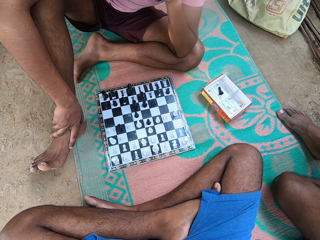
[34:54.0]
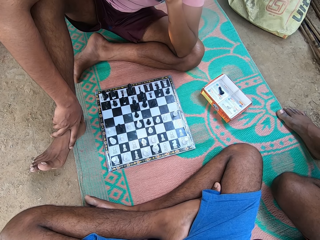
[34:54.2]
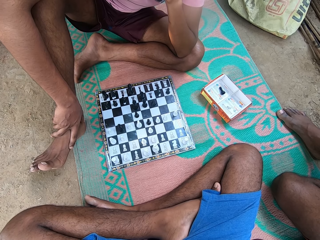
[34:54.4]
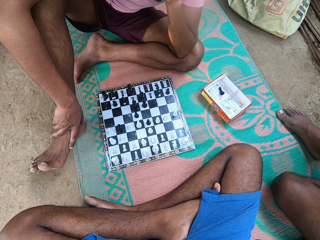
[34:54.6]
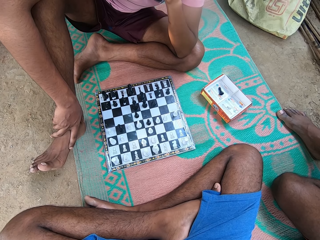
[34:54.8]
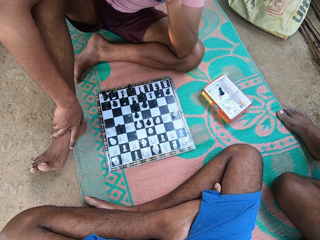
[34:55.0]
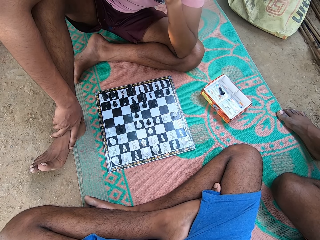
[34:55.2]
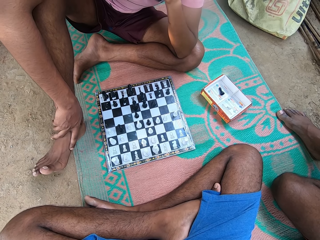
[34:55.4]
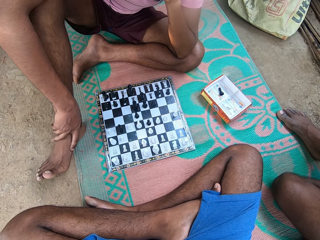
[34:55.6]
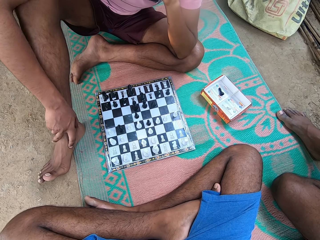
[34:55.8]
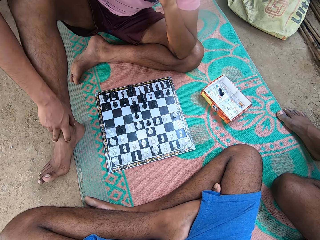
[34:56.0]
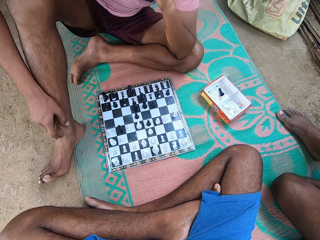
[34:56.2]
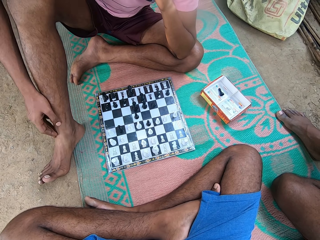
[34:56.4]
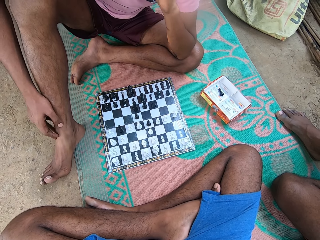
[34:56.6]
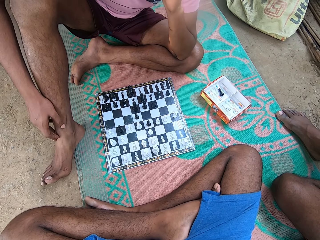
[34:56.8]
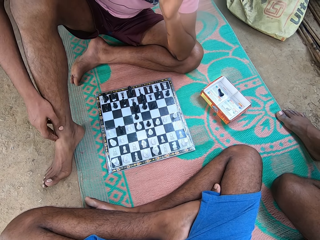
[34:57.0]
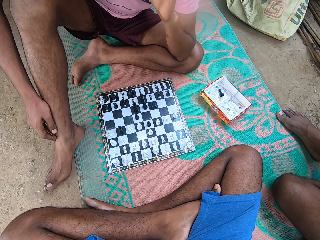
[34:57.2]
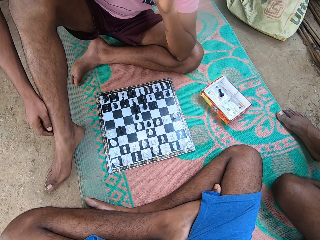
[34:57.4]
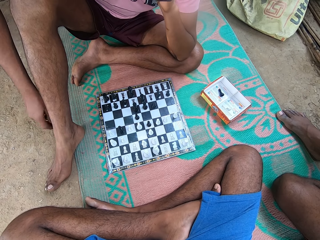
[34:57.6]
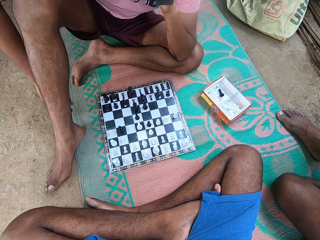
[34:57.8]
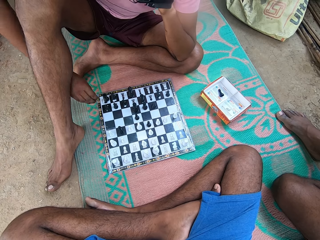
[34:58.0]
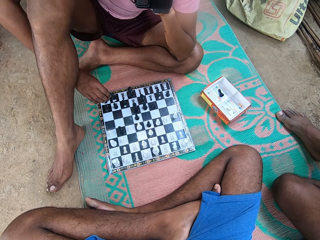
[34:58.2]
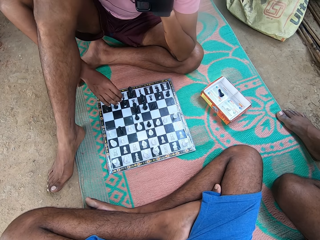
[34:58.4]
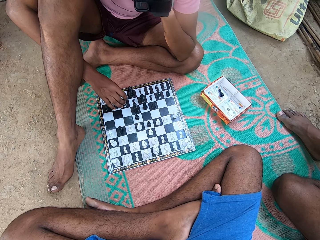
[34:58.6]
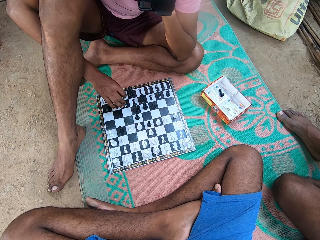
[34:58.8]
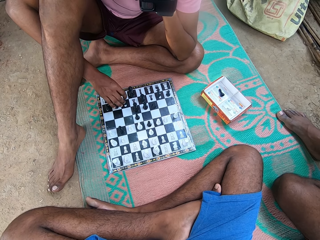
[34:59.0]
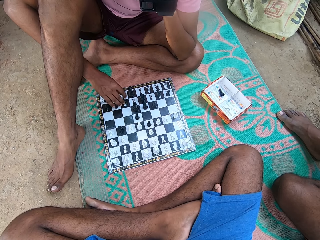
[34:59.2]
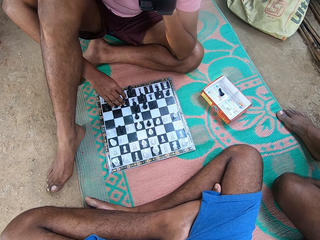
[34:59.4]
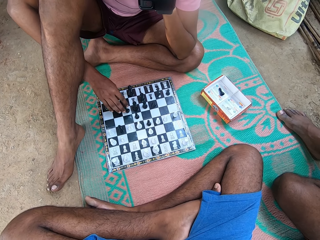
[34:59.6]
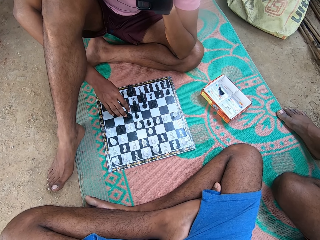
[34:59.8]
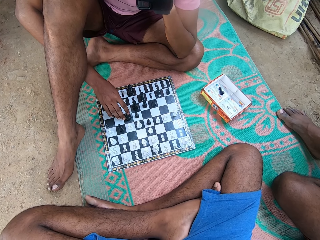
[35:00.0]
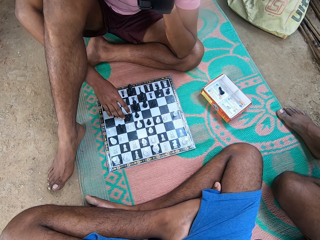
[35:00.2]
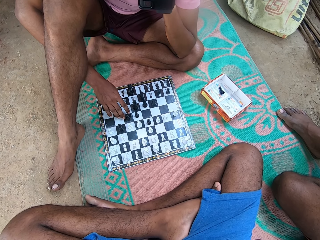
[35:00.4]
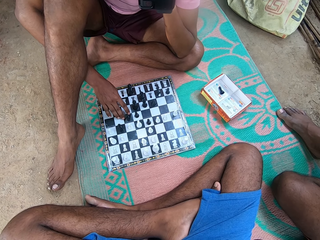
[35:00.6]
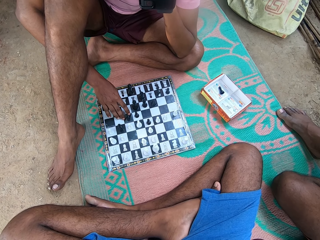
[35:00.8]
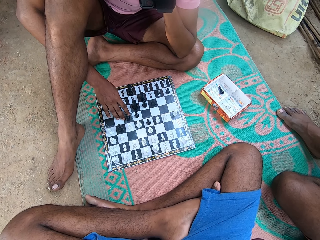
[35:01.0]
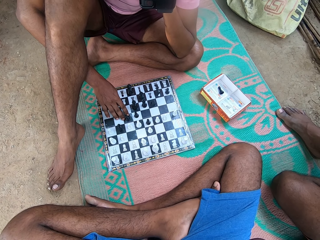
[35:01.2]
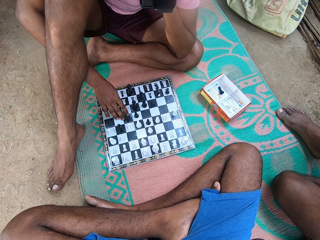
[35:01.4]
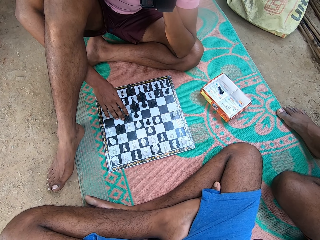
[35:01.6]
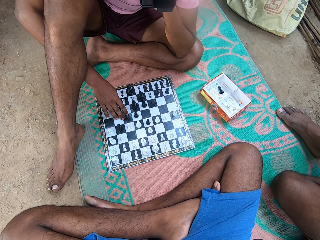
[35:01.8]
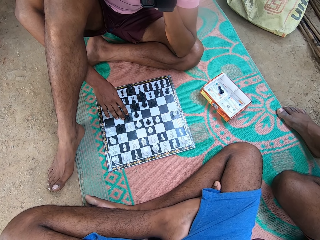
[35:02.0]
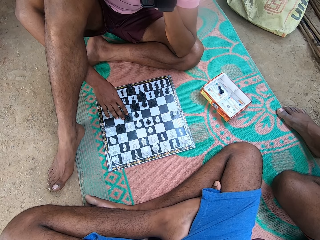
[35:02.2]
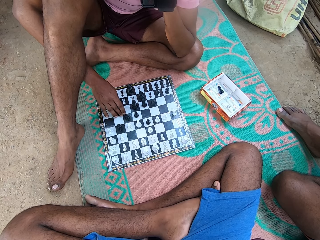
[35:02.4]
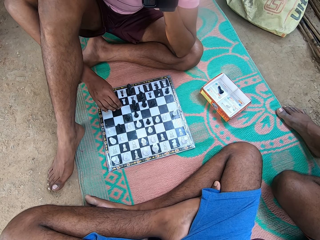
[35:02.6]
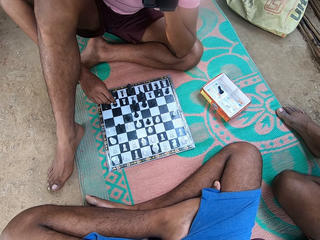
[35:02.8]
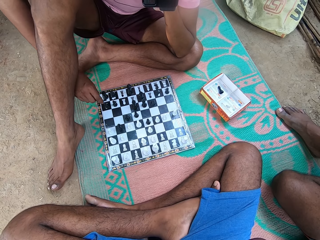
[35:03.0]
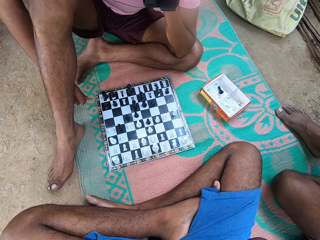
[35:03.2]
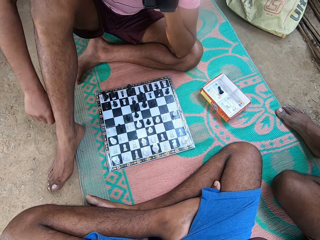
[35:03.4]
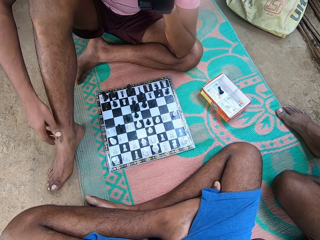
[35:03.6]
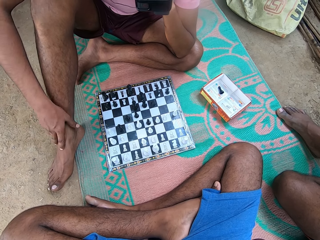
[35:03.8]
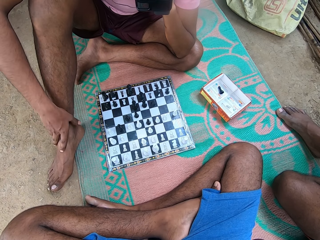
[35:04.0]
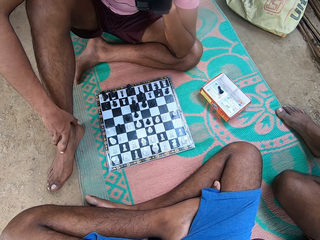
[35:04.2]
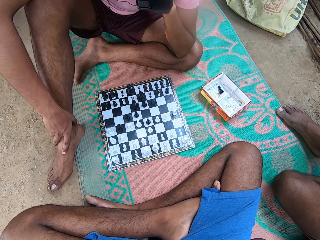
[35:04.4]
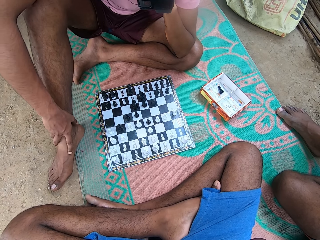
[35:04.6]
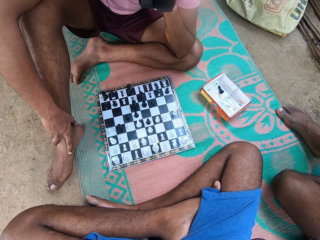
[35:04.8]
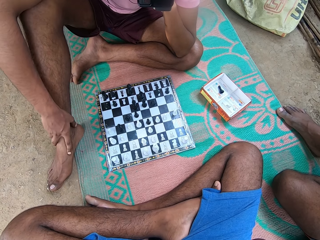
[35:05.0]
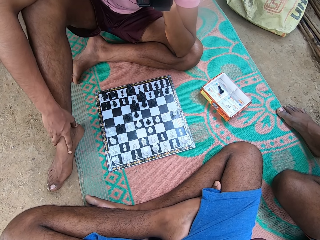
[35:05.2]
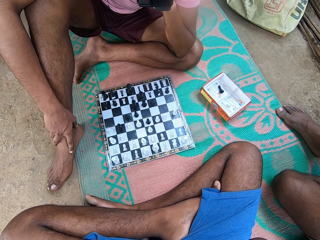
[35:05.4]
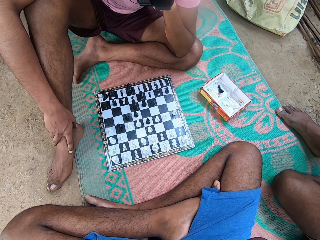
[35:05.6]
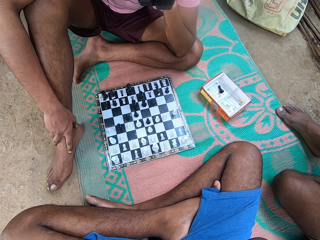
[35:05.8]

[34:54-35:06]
A man moves his hand. The man talks. Another man moves a pawn on the chessboard and touches a chess piece.

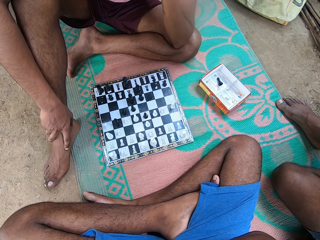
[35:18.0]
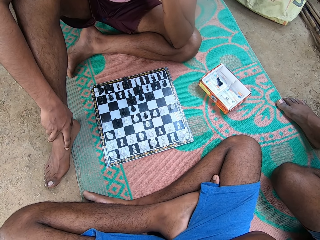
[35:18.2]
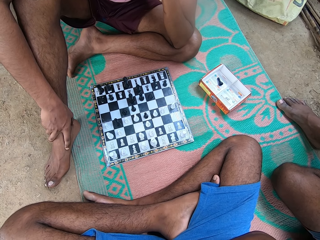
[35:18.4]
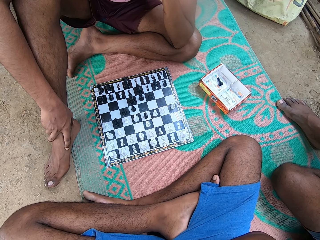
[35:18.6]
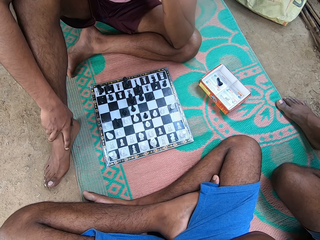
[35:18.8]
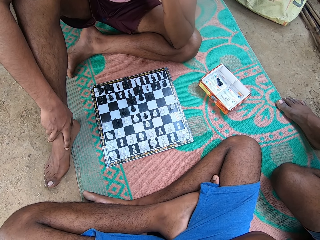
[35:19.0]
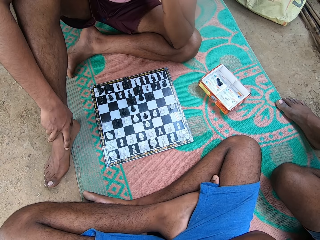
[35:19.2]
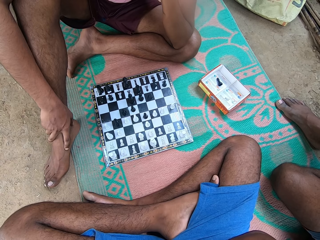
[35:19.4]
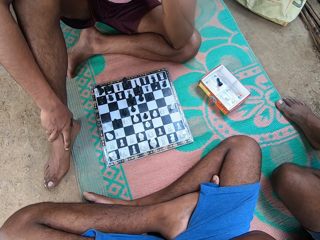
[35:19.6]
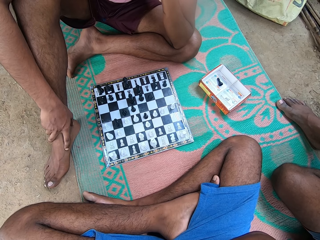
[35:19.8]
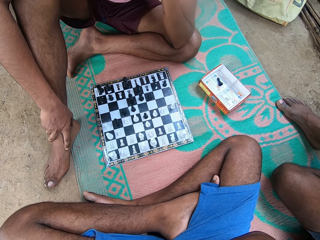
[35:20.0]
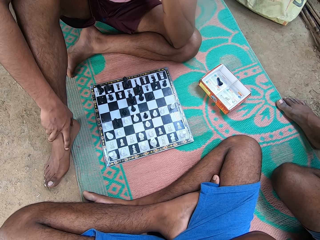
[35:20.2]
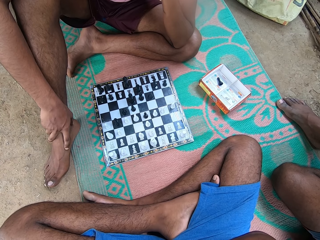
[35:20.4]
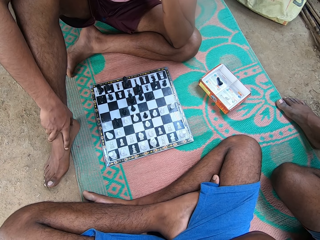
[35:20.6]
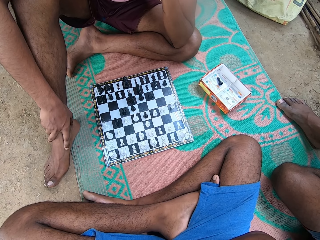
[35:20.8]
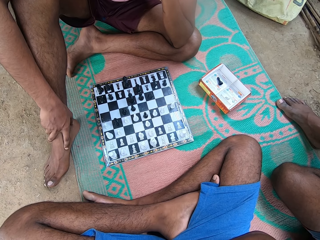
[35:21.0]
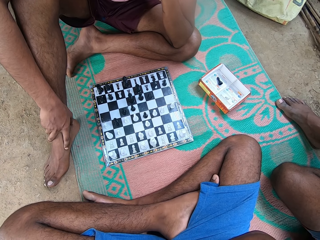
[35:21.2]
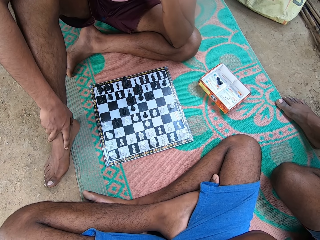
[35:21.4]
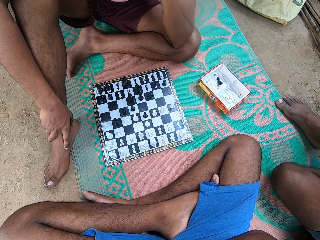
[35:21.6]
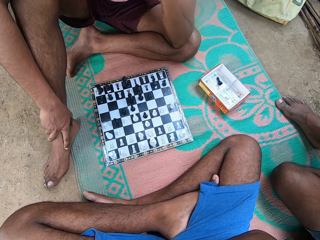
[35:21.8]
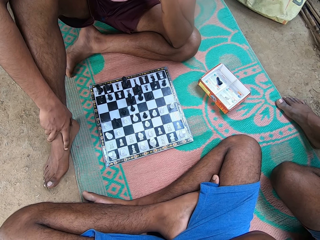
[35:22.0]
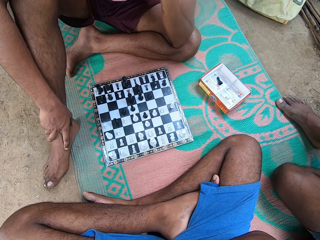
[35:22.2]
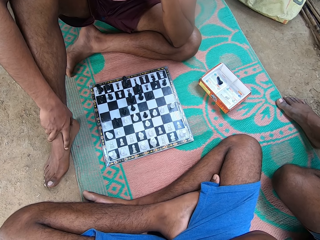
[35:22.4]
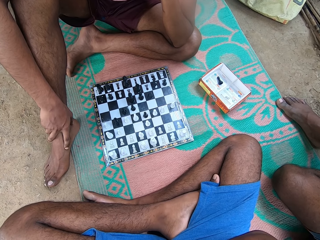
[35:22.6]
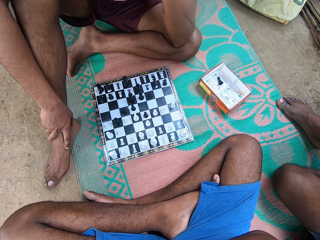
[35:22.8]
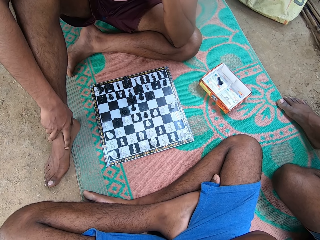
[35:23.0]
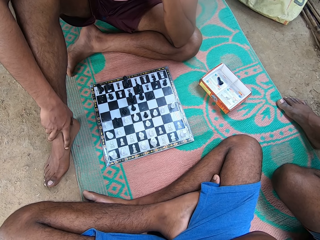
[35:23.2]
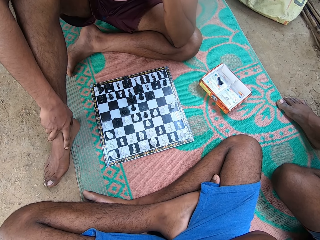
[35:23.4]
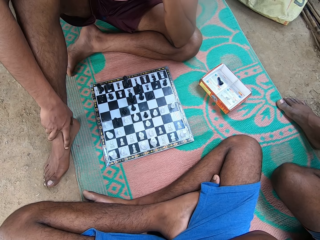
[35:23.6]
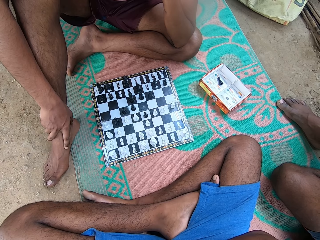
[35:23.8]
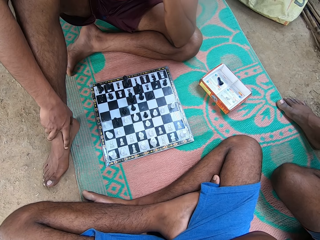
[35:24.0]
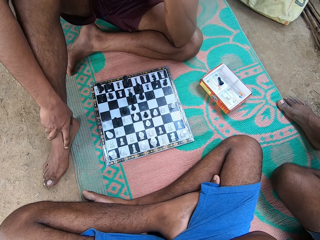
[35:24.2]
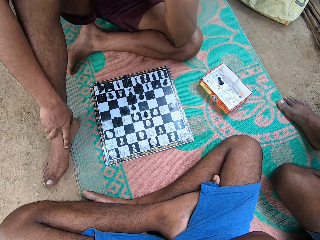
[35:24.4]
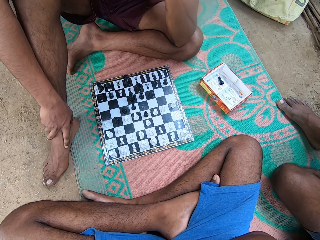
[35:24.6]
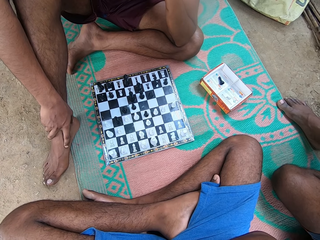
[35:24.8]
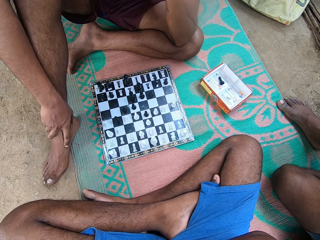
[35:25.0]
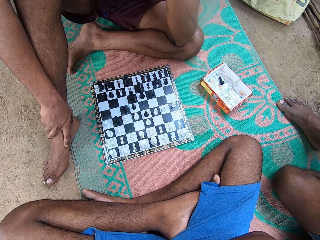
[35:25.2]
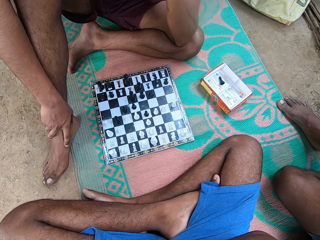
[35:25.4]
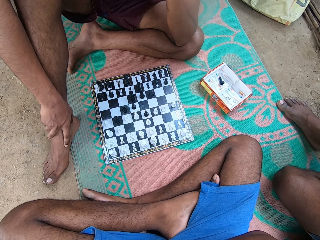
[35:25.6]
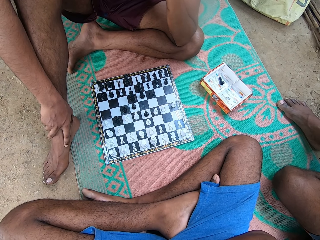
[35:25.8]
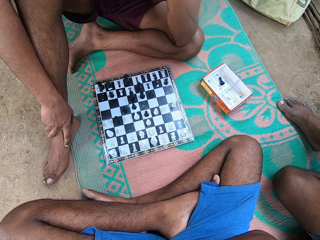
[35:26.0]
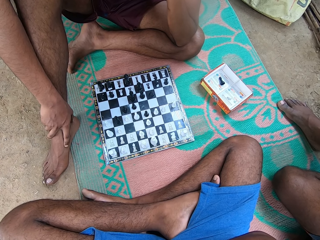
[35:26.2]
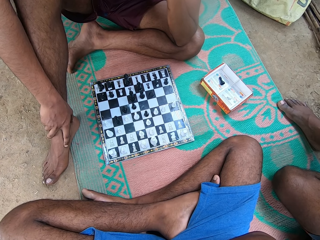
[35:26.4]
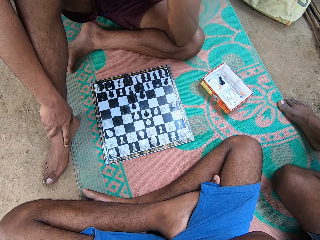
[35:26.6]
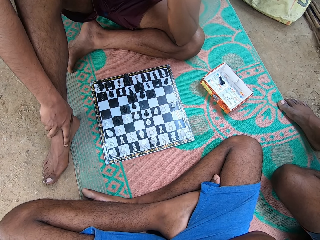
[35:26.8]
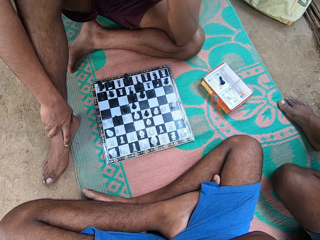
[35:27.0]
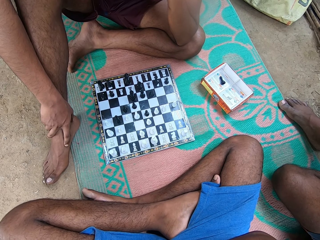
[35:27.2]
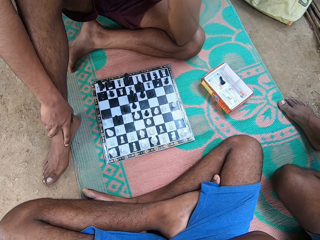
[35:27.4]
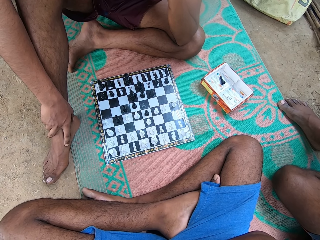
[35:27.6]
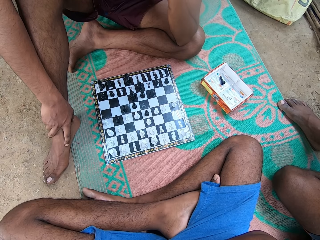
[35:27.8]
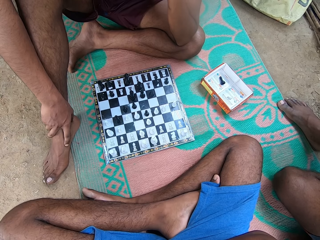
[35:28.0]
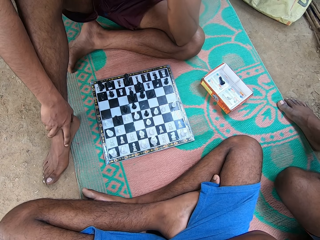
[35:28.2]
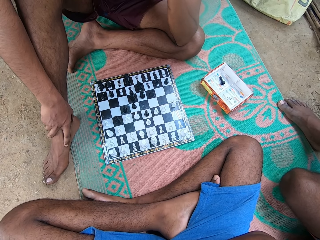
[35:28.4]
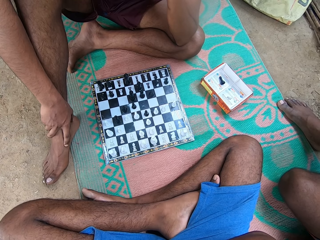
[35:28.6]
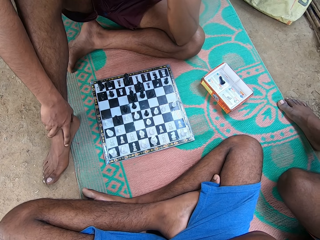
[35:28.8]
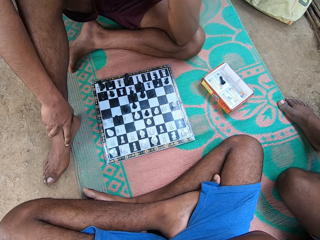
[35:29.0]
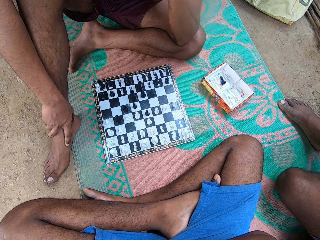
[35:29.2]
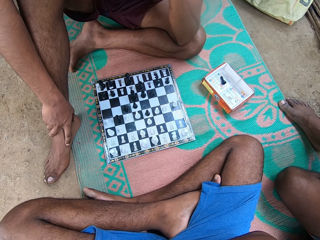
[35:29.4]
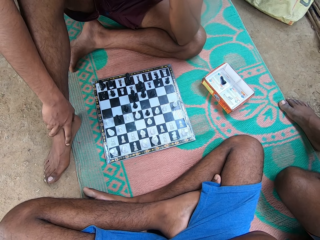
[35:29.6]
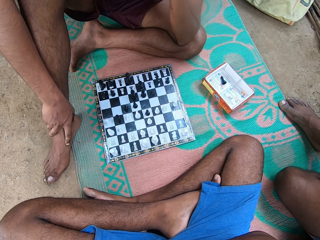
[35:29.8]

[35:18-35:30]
The camera wearer looks at the chessboard. A man looks at the chessboard.
